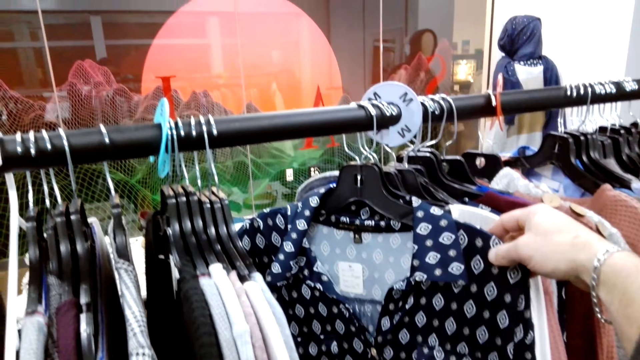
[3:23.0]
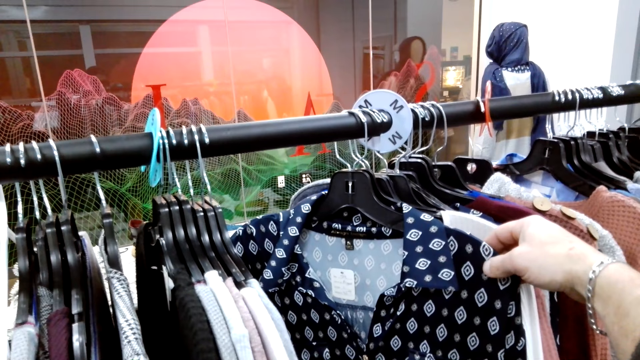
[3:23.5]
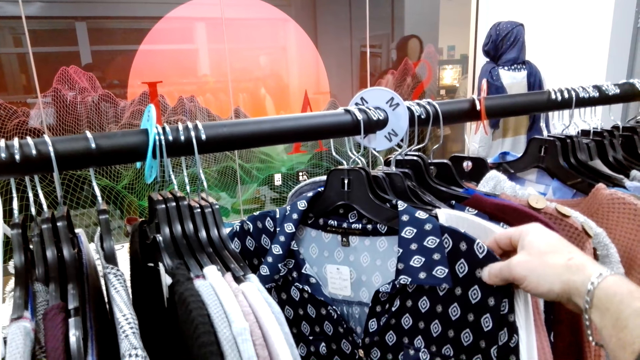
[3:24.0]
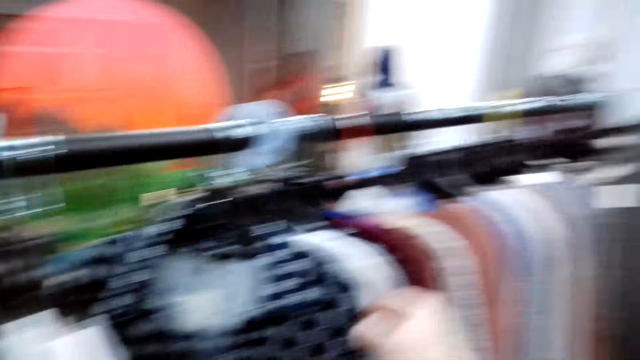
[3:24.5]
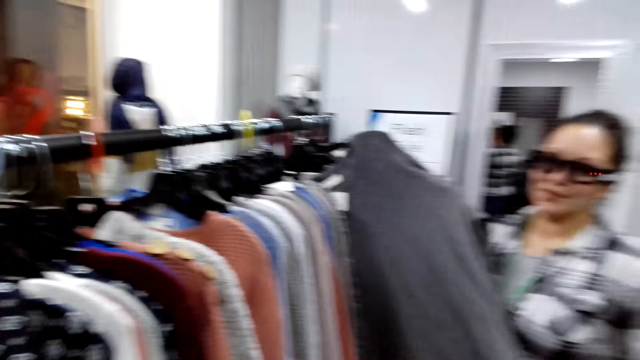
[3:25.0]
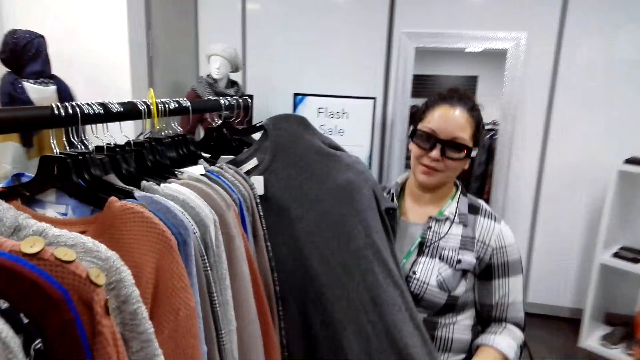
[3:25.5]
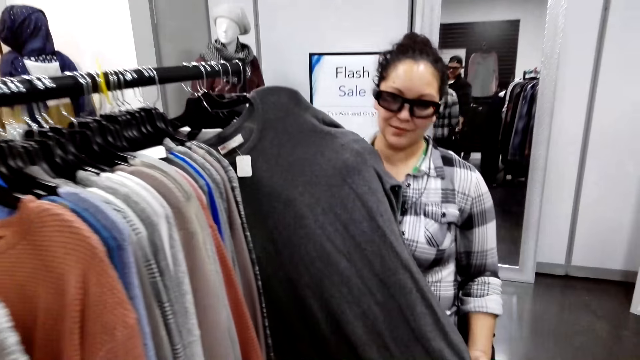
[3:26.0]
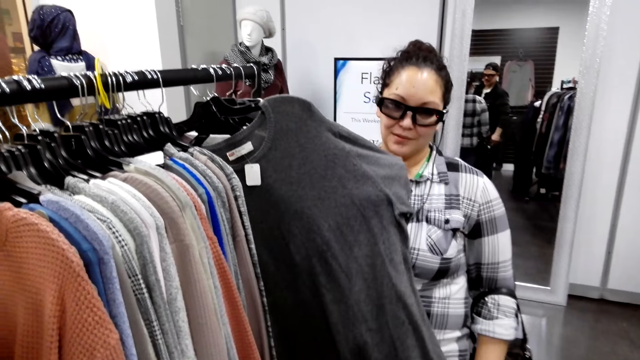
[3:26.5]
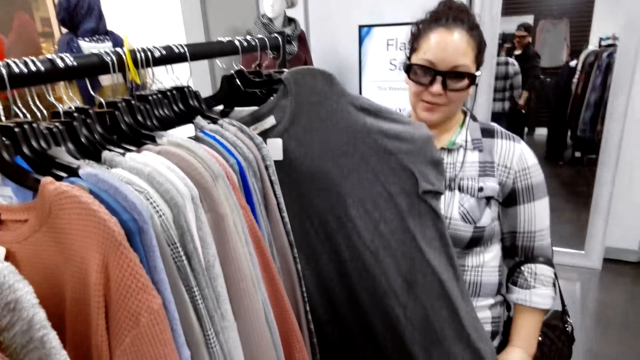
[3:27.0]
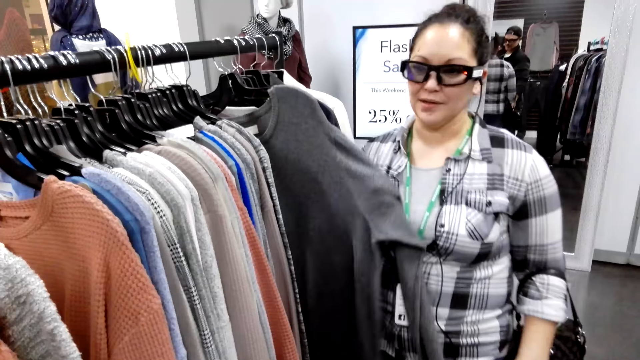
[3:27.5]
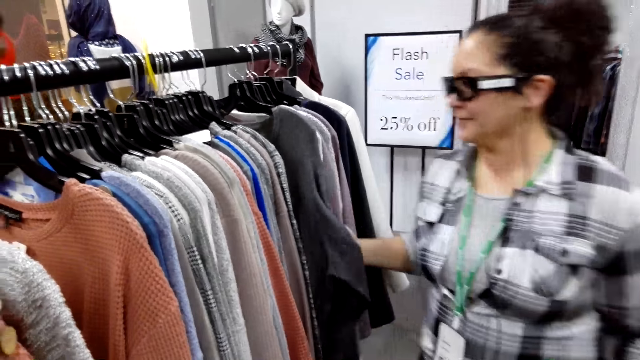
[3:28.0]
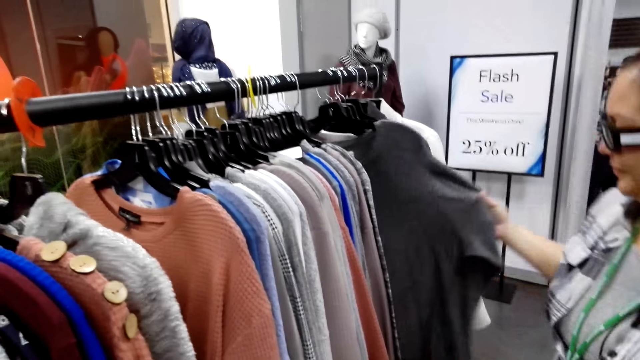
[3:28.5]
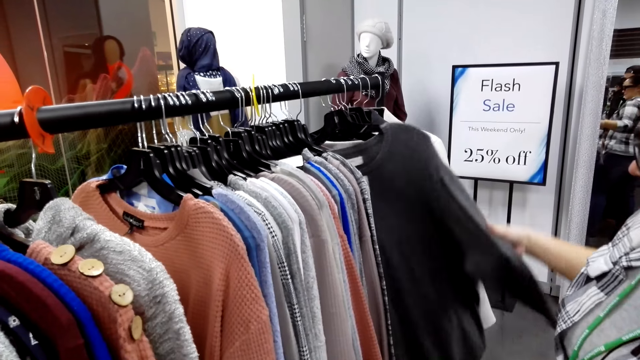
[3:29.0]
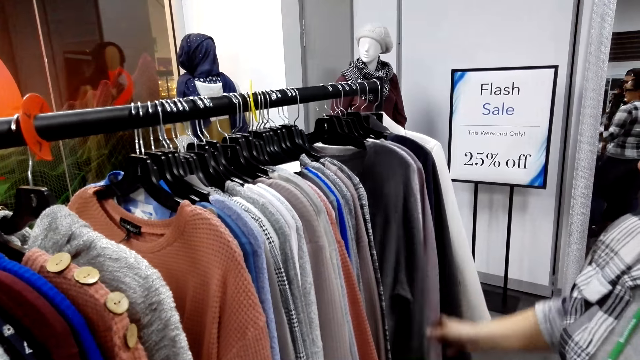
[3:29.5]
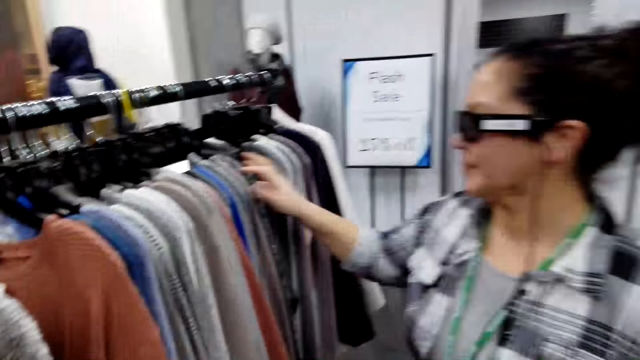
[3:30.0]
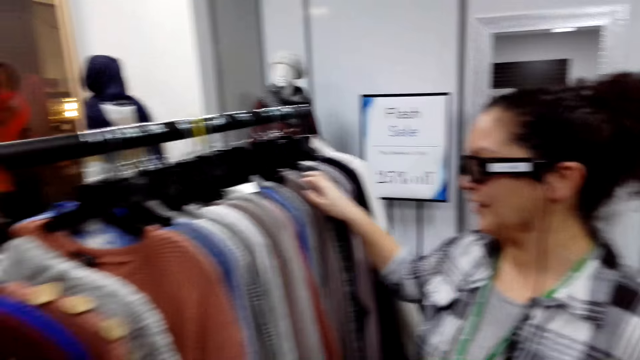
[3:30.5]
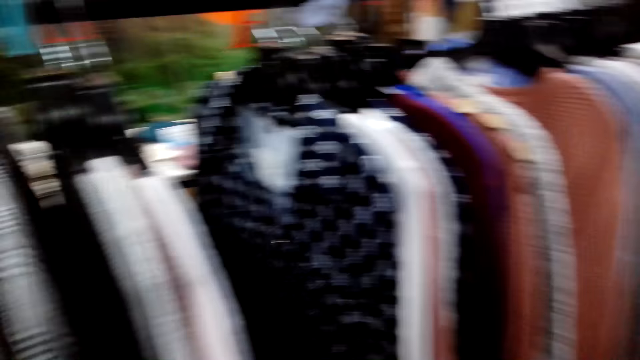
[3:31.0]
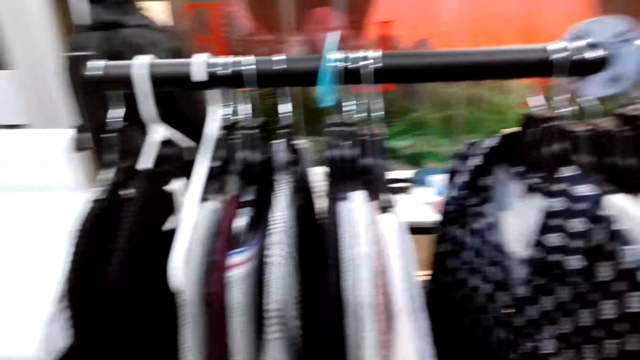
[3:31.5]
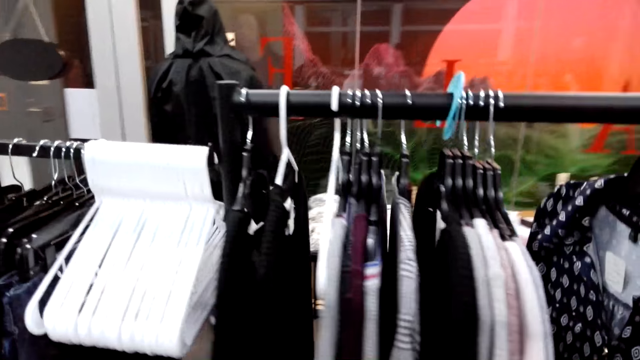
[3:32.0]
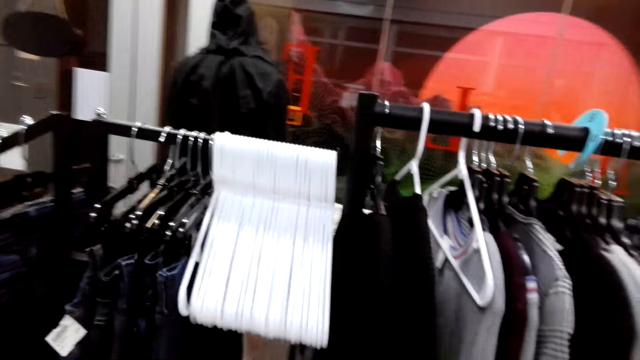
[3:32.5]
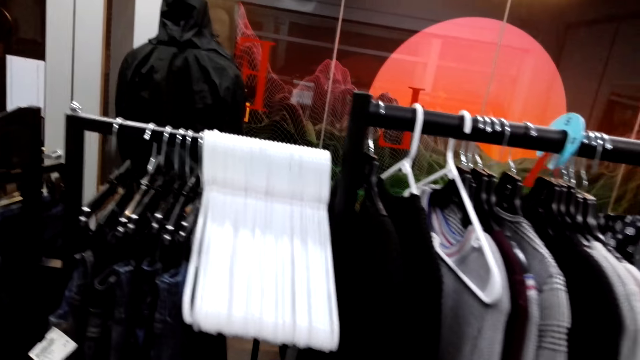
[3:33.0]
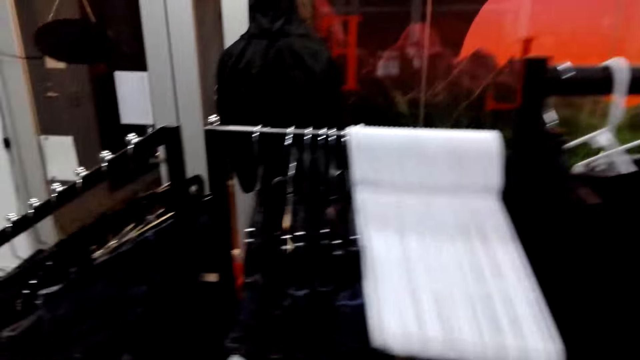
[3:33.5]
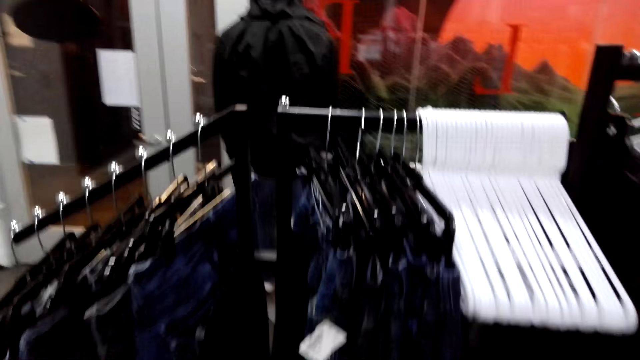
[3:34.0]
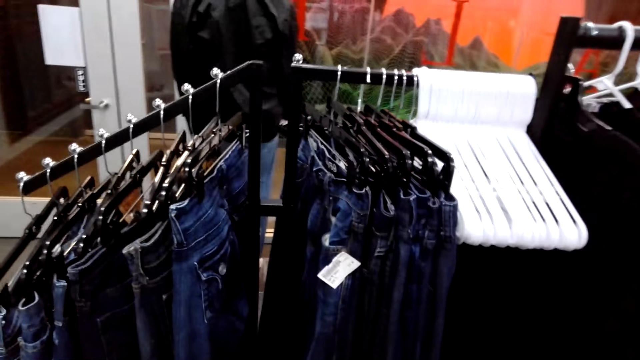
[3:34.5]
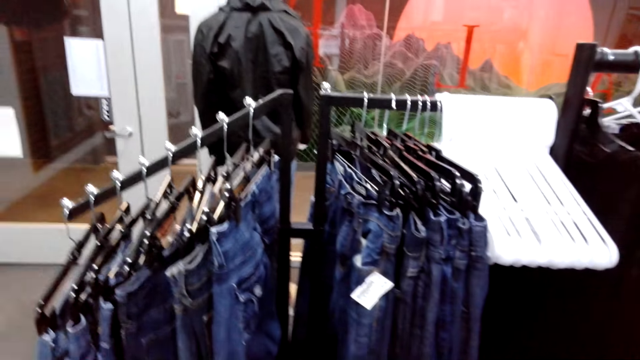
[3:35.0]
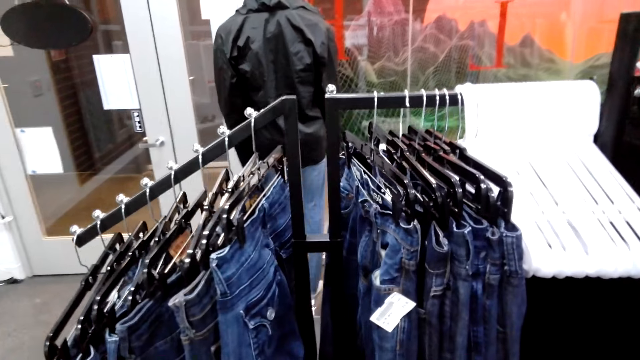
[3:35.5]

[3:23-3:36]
The camera wearer looks at the lady. The lady holds a sweater top. The camera wearer talks. They walk.

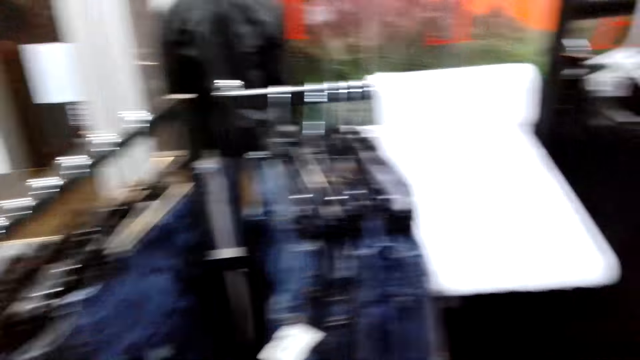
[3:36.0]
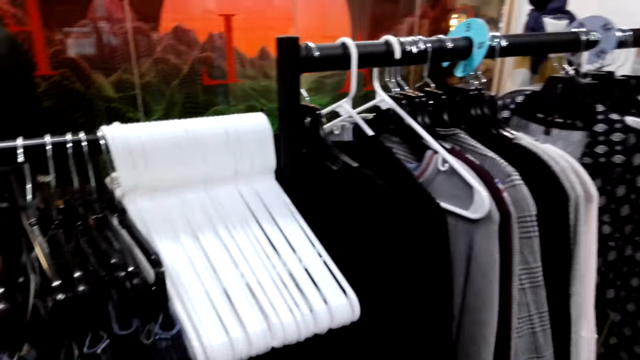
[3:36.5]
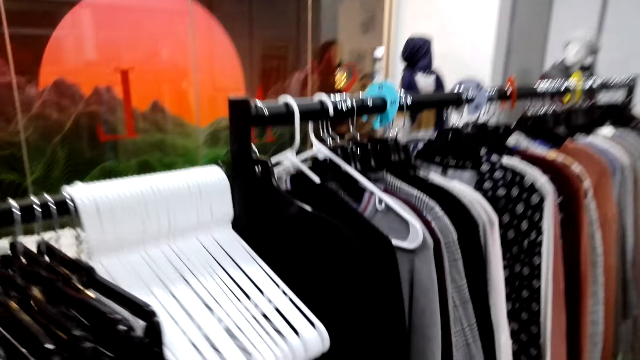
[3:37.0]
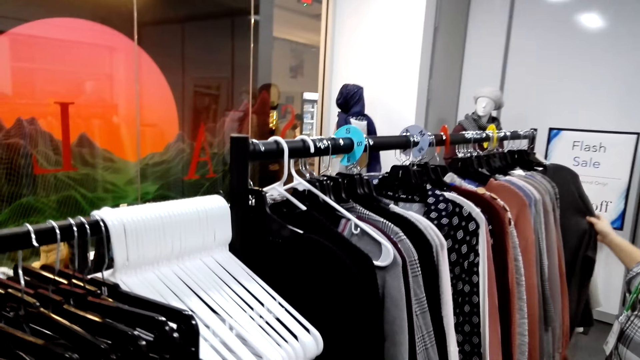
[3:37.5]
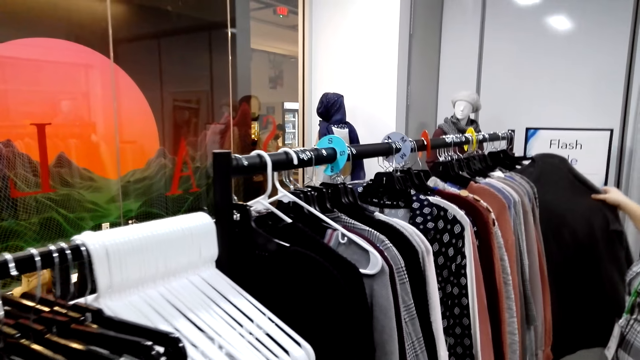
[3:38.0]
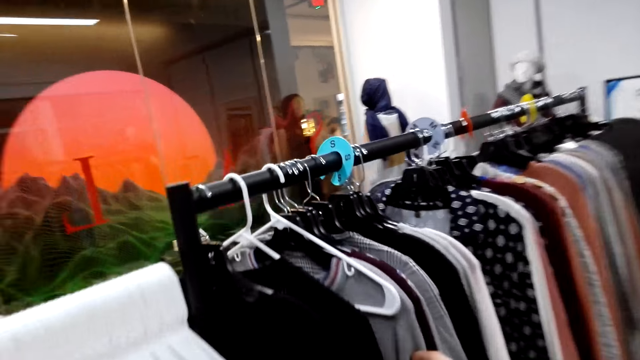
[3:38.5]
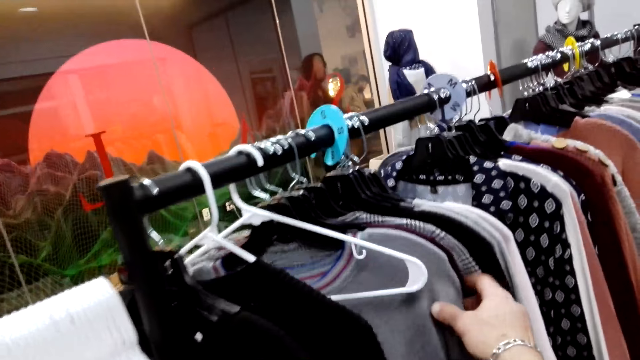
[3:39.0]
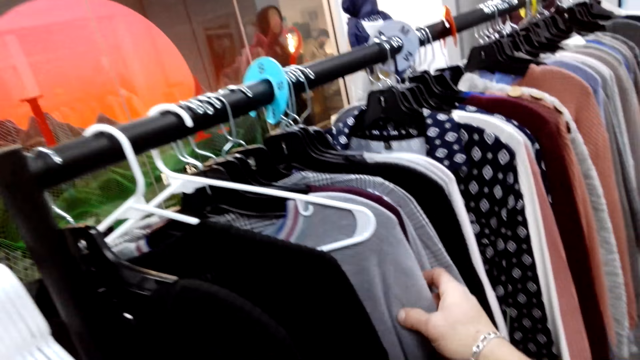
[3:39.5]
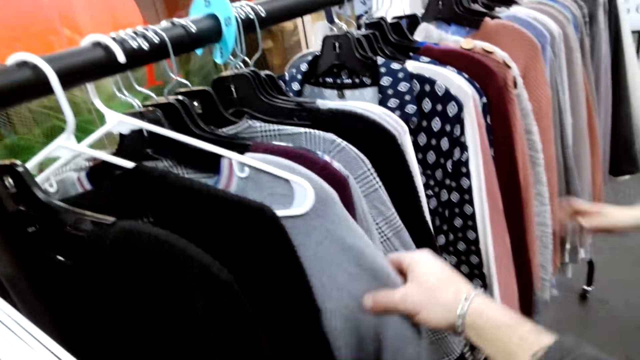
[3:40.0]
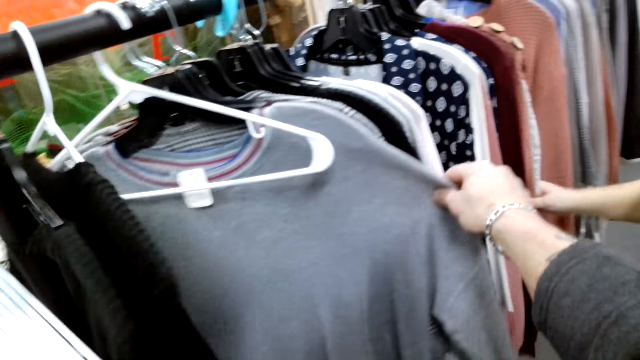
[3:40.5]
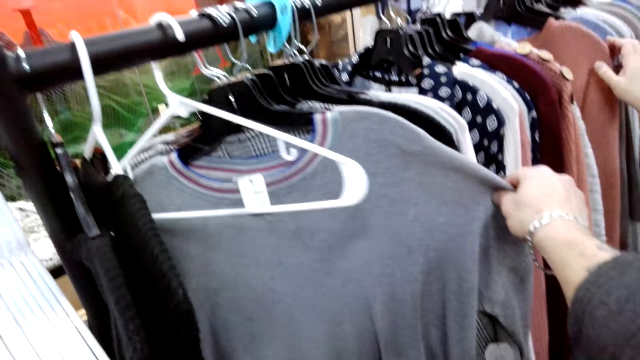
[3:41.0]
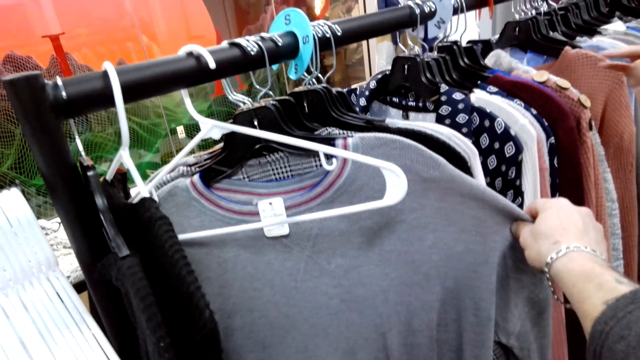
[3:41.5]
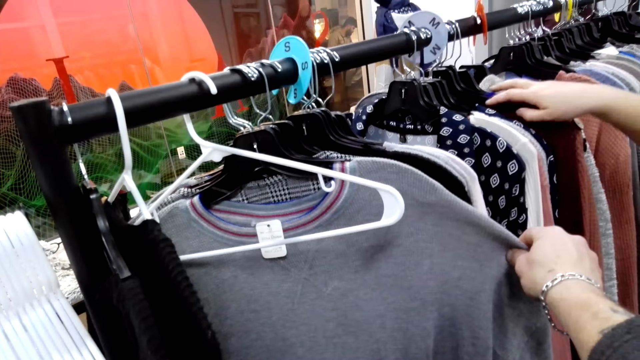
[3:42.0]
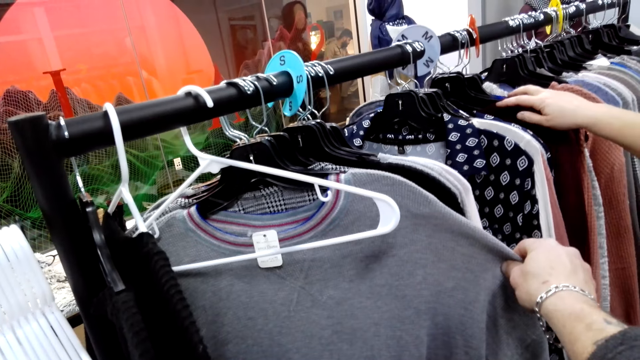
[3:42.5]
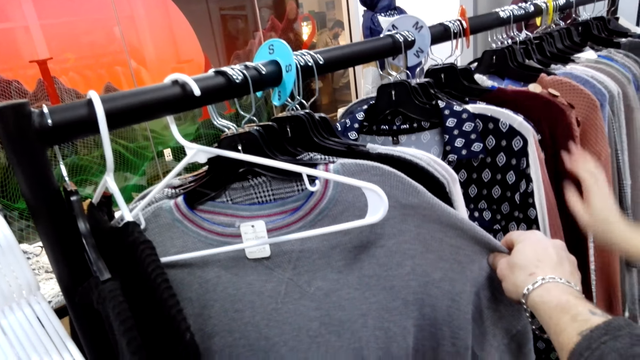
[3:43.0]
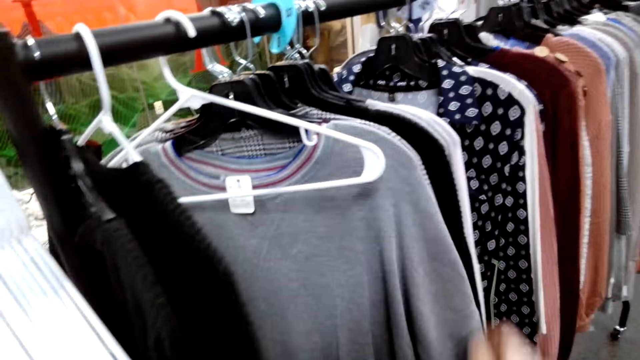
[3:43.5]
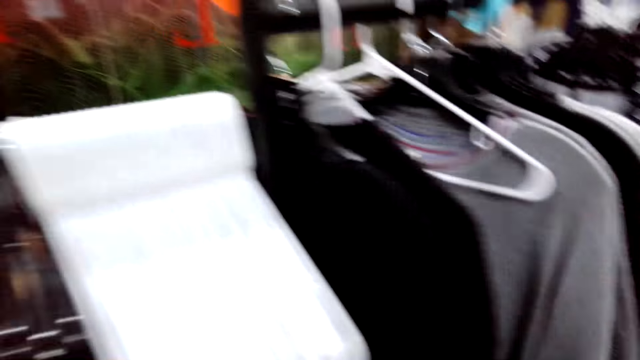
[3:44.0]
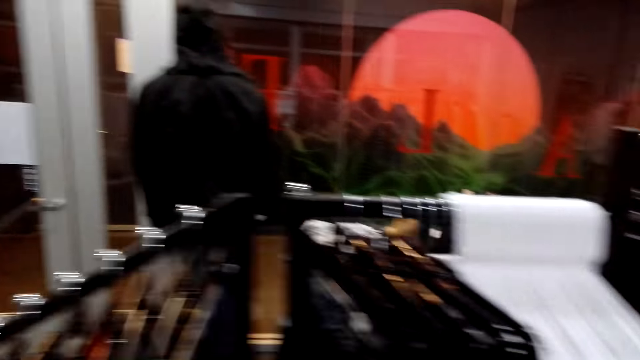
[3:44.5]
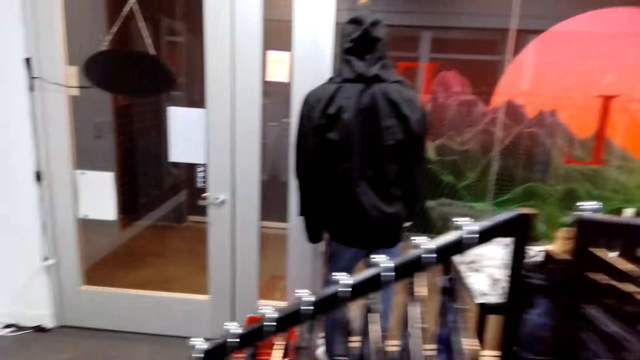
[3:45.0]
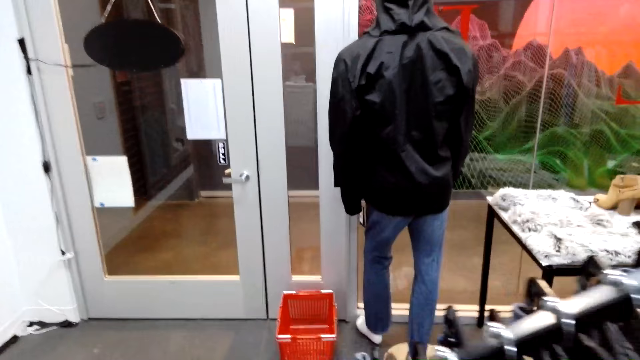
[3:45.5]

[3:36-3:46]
The lady looks at sweater tops. The camera wearer touches other sweaters hanged on the rack. They look at a sweater. They walk.
